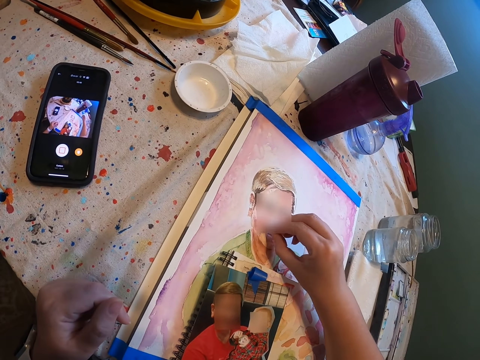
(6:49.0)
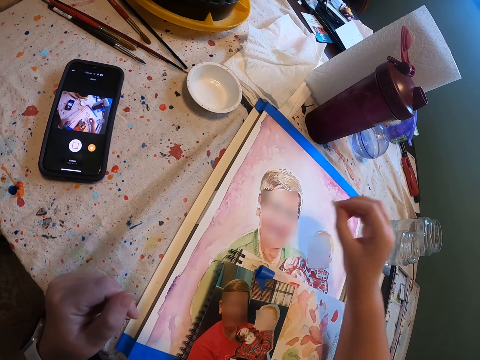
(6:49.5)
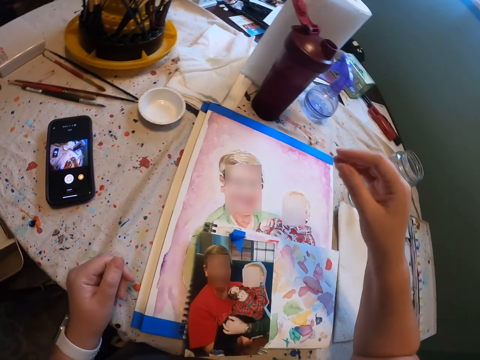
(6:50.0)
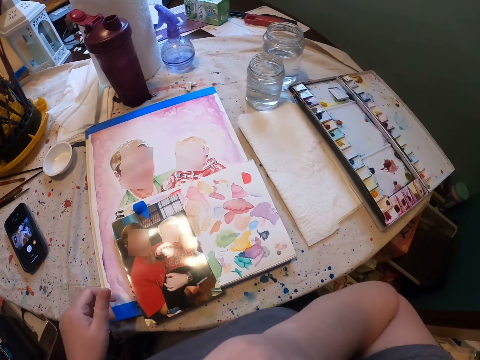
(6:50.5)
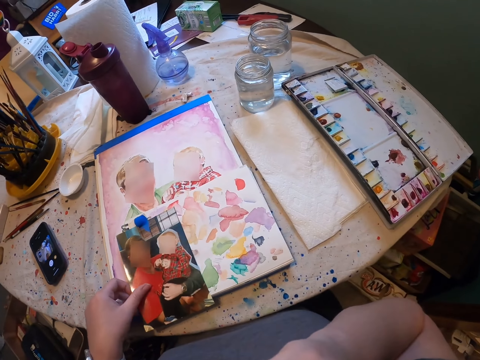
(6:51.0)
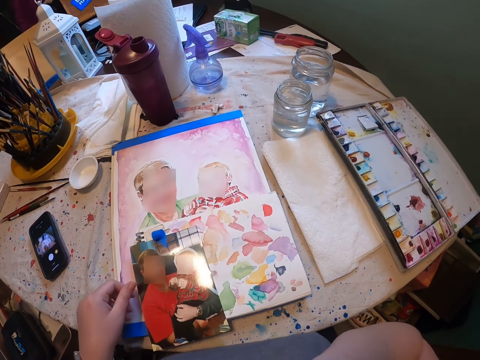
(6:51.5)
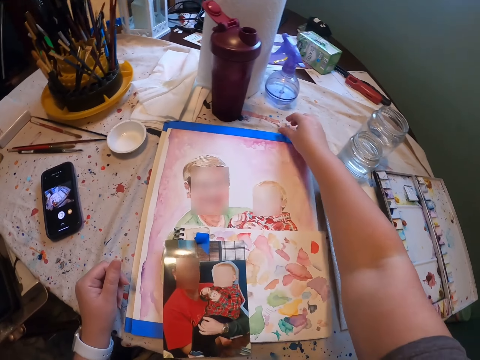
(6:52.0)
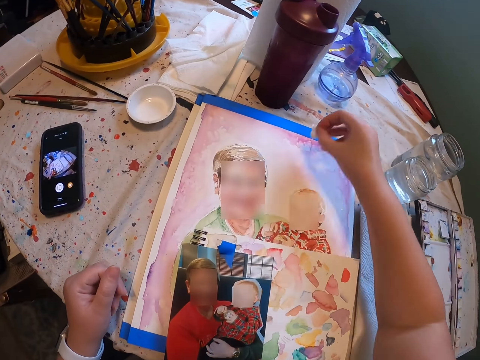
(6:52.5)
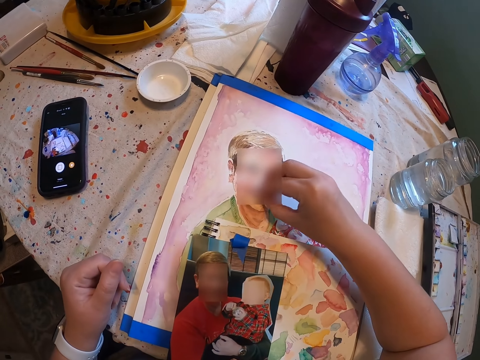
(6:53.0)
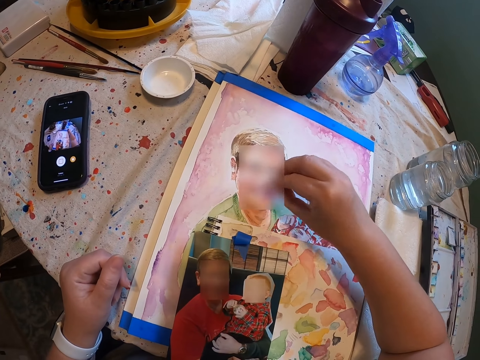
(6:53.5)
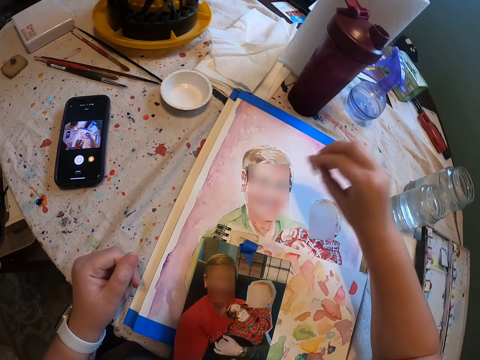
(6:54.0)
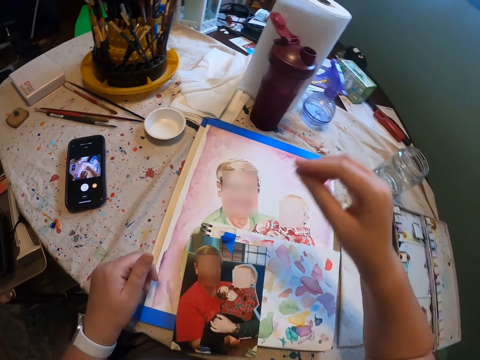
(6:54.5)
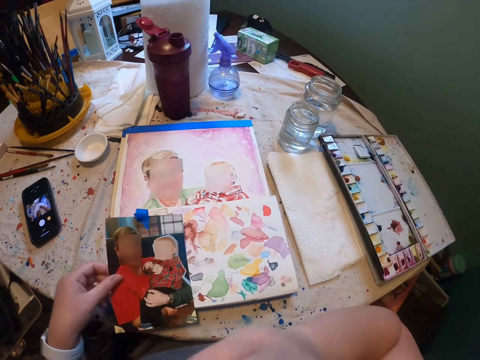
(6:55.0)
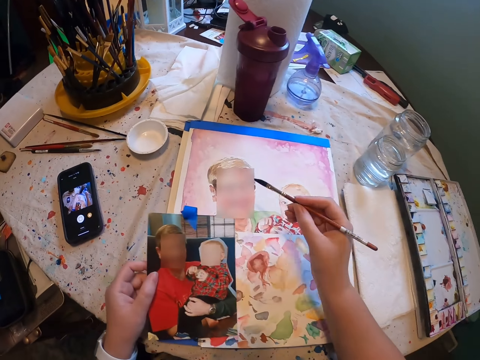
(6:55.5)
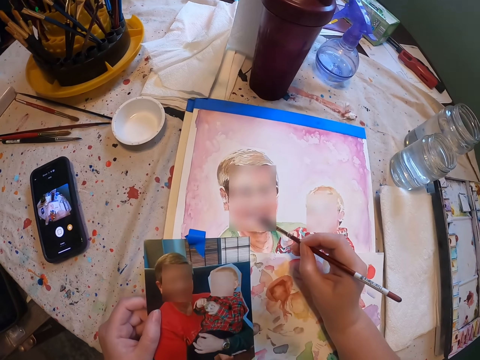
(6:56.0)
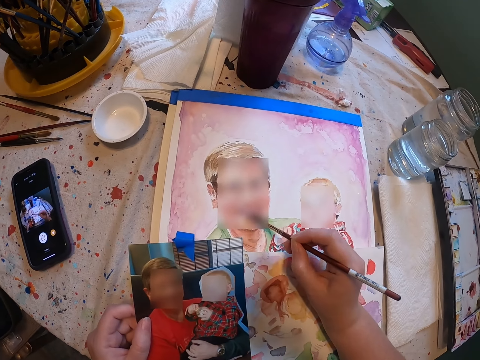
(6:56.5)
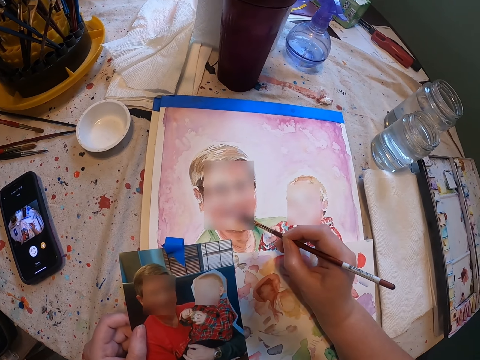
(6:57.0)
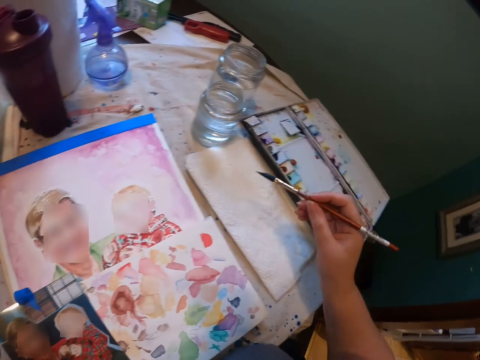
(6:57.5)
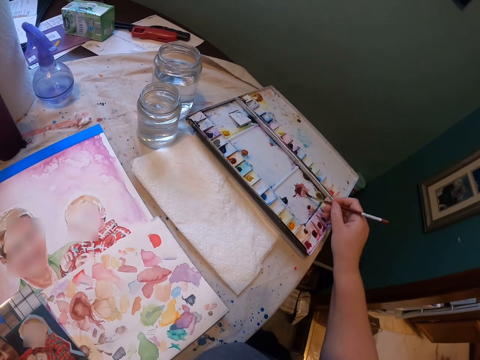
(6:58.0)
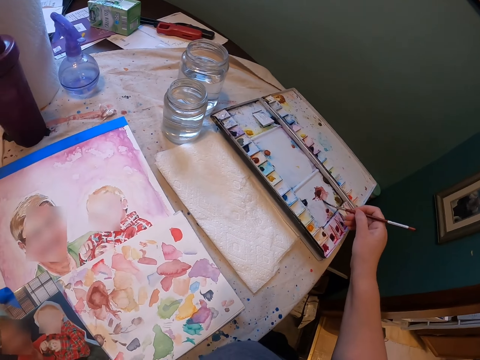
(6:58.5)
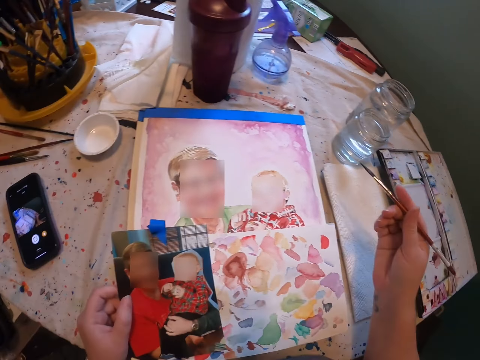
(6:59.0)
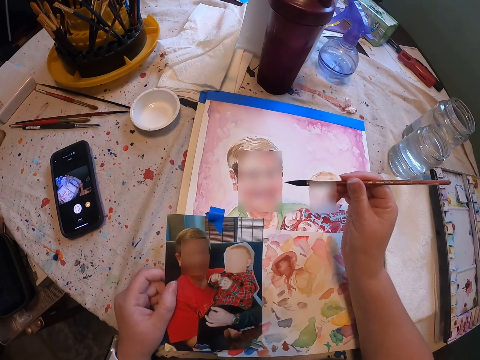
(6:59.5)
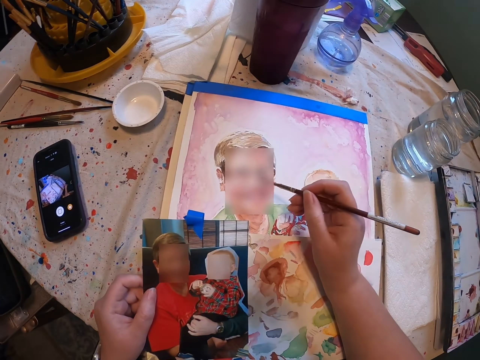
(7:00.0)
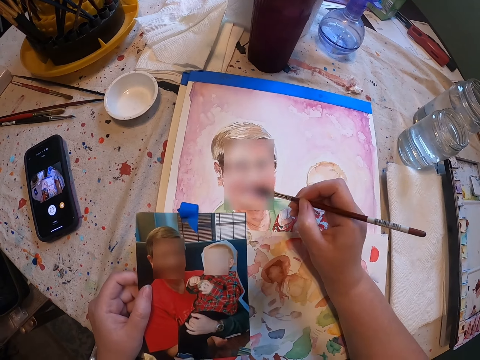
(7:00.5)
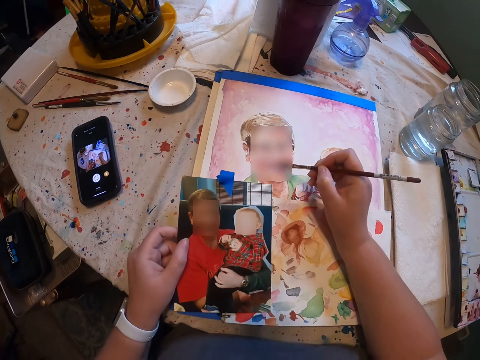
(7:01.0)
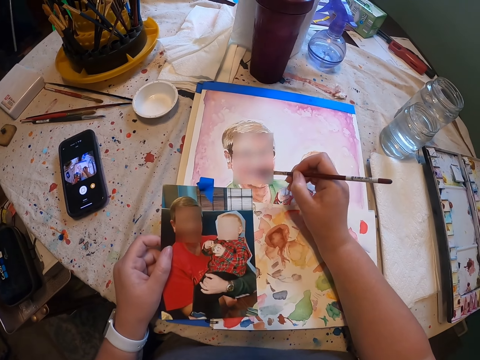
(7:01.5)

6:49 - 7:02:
The camera wearer rubs off the paint with a piece of tissue paper or napkin. He moves his hand. He drops the piece of tissue paper on the table. He moves his hand. He moves the photo frame. He moves his hand, and again. He picks up a piece of napkin. He rubs off the paint on the photo with a piece of tissue paper. He moves his hand. He drops the piece of tissue paper on the table. He moves his hand. He picks up the photo frame. He moves his hand. He picks up the brush. He paints. He moves his hand. He dips the brush in the ink. He moves his hand. He paints.

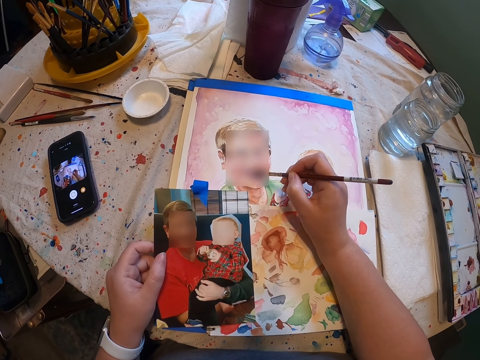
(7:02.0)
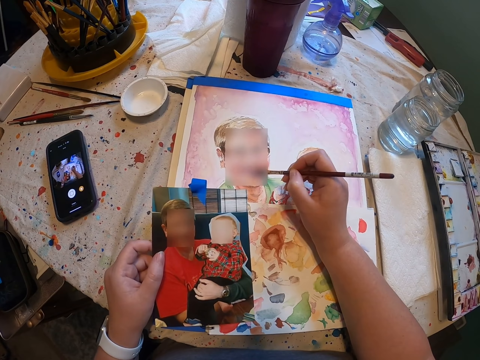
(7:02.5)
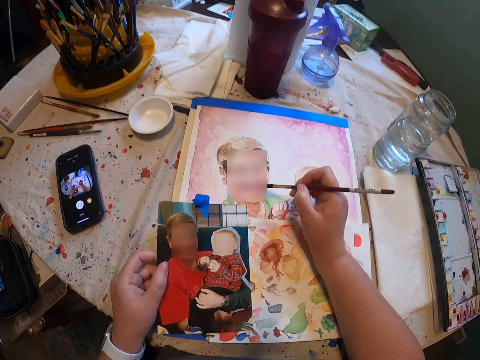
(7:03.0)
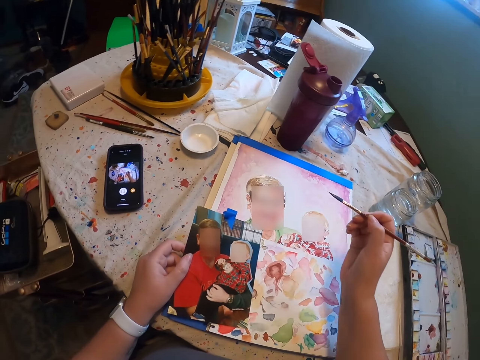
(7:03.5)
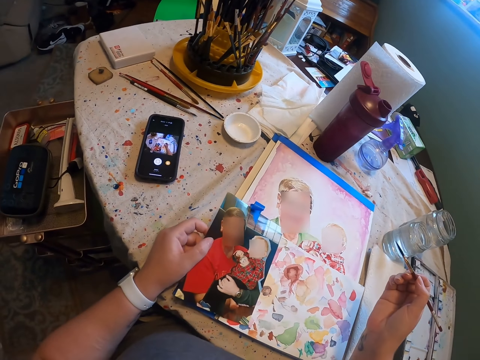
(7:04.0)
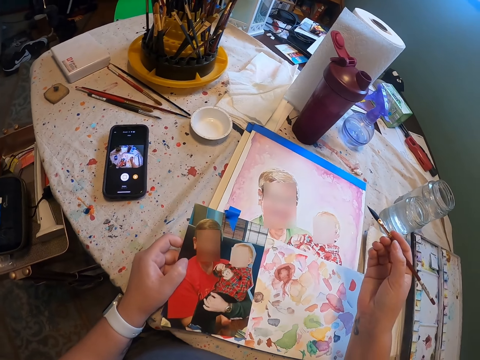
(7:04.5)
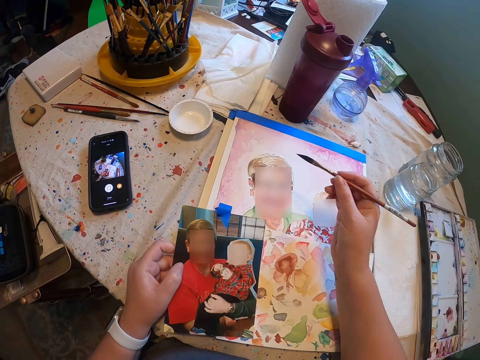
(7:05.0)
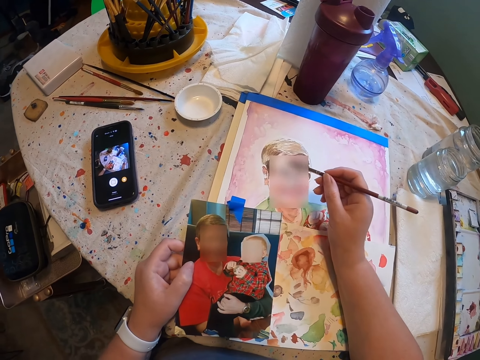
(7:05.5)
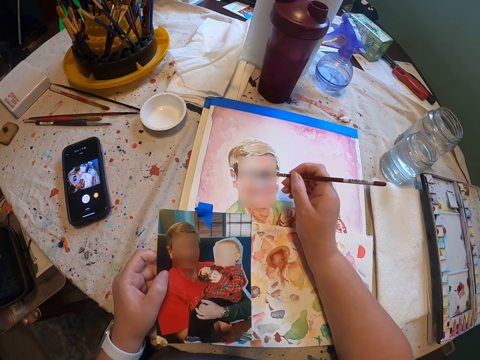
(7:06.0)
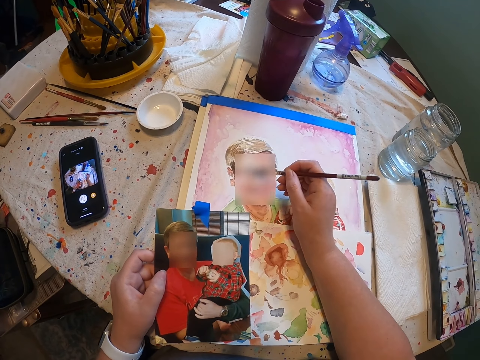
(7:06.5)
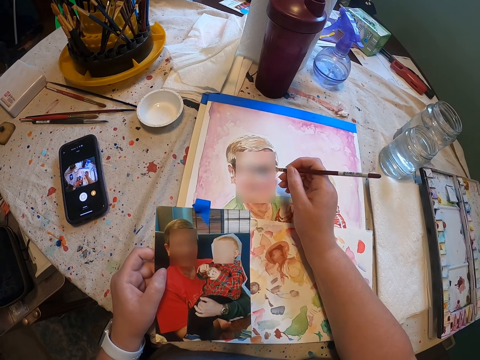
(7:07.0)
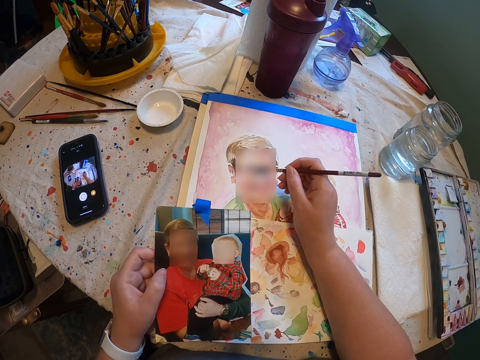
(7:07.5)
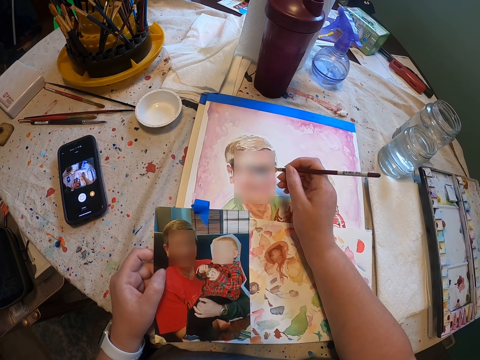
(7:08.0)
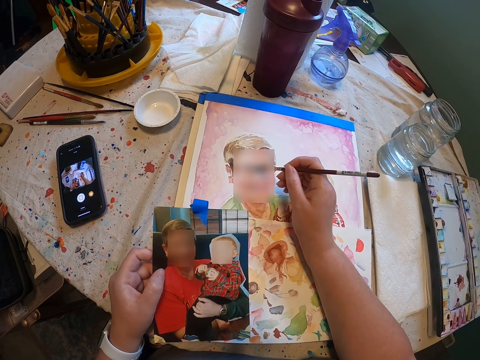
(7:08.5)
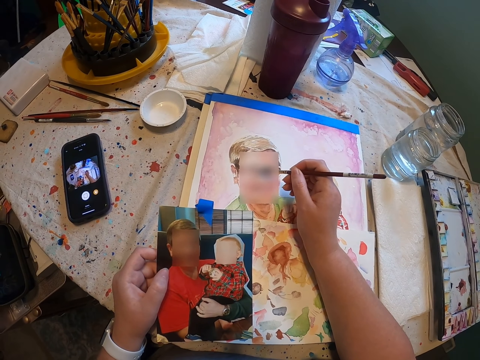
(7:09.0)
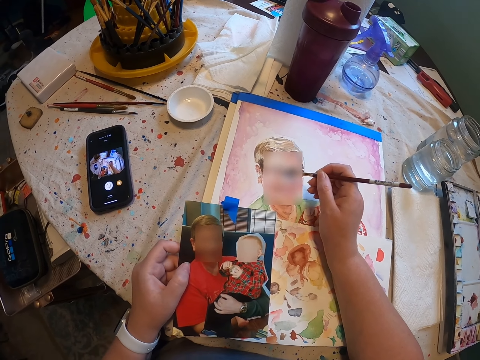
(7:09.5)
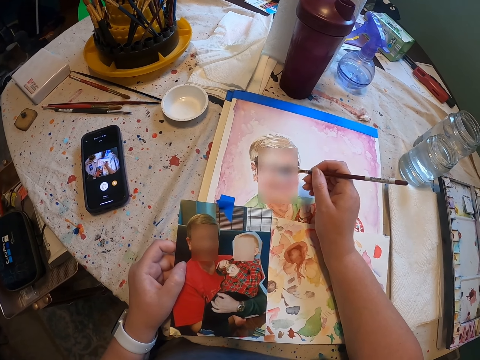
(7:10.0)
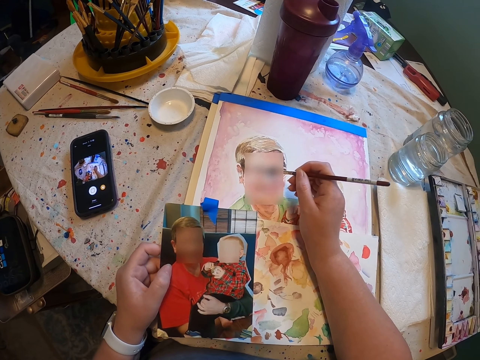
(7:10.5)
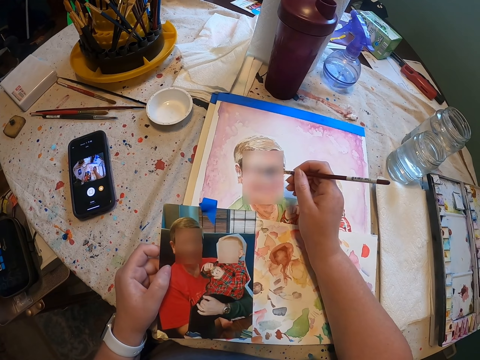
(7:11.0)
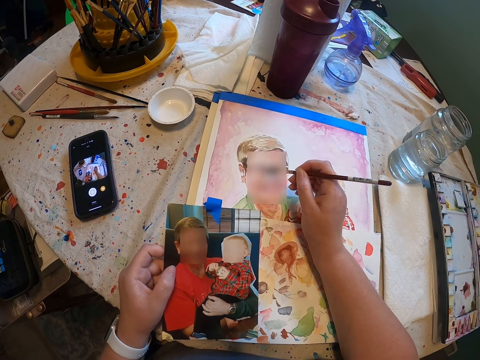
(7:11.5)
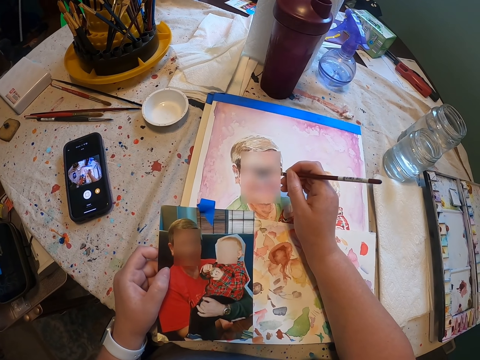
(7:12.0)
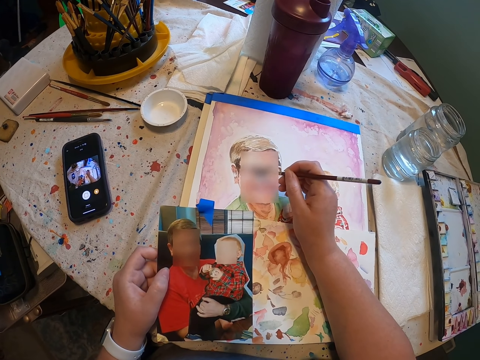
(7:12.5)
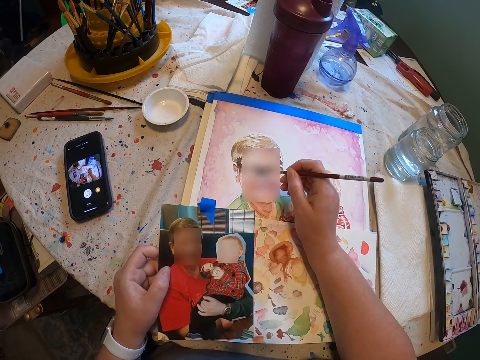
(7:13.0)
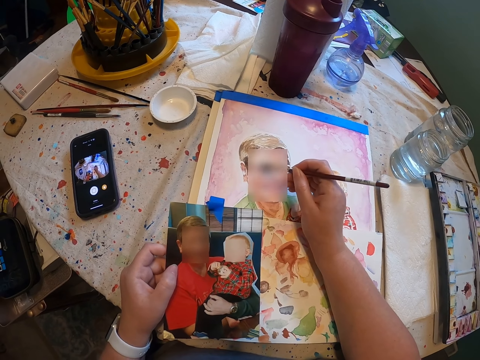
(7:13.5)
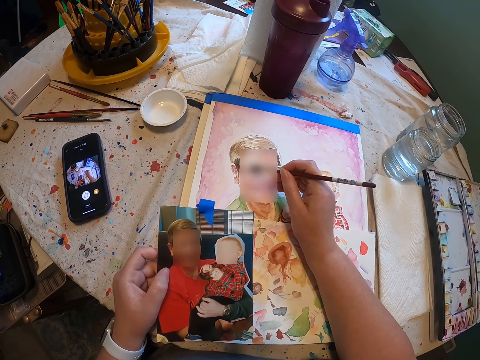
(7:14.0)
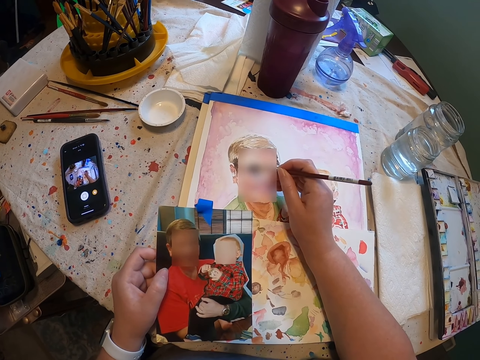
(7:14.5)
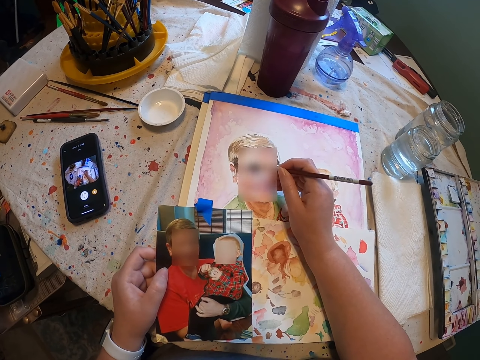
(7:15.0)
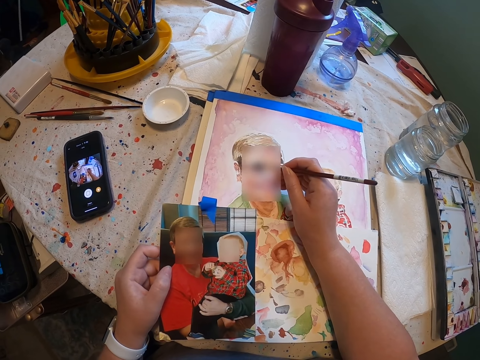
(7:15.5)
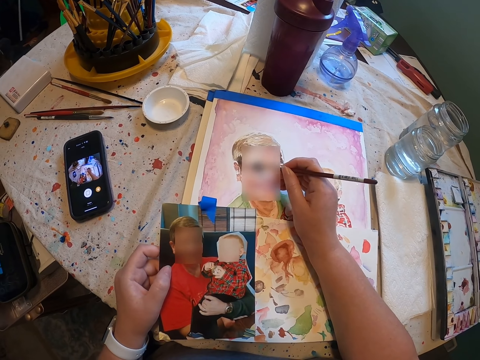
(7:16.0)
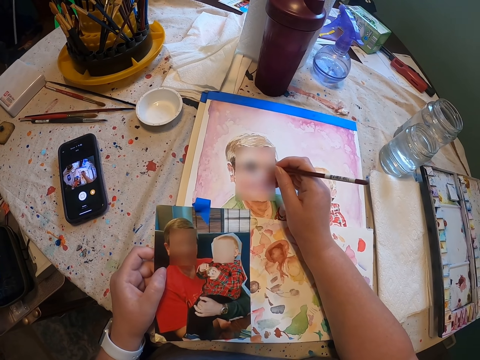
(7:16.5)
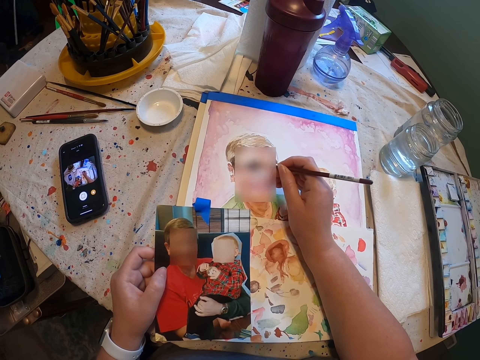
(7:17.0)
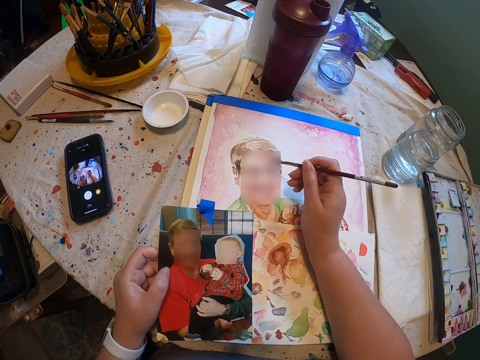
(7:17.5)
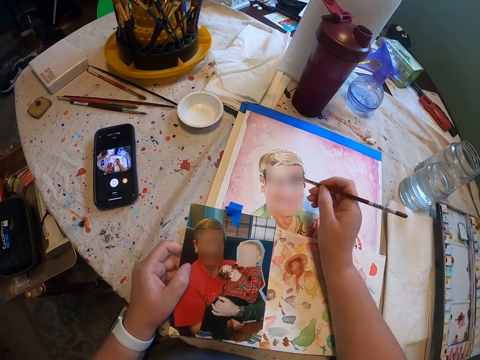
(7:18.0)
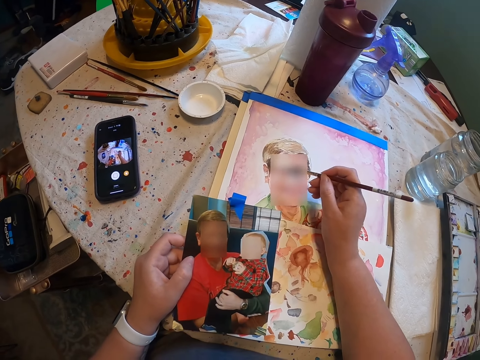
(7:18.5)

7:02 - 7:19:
The camera wearer moves his hand. He moves his hand again. He paints.
